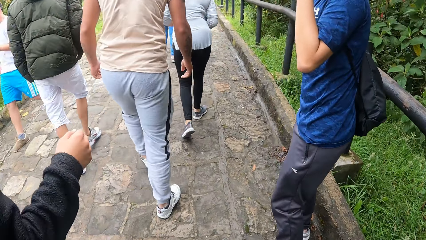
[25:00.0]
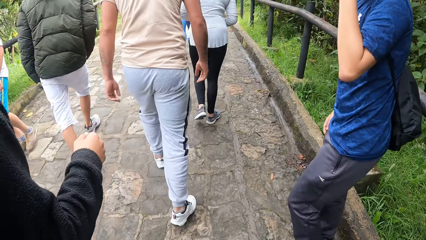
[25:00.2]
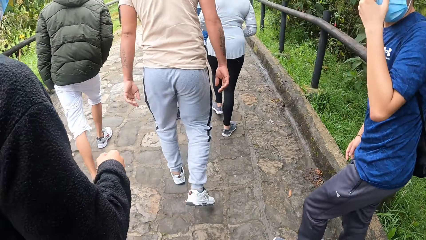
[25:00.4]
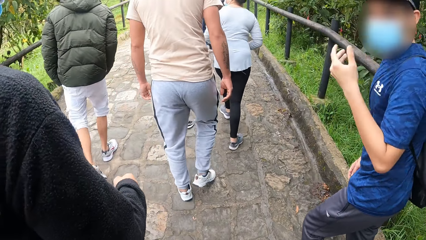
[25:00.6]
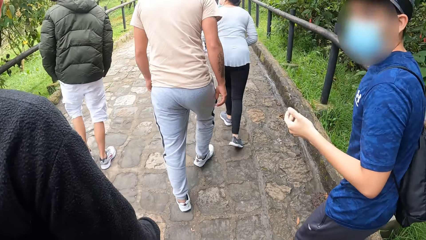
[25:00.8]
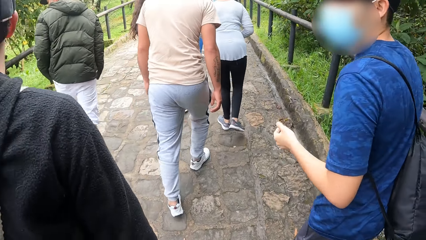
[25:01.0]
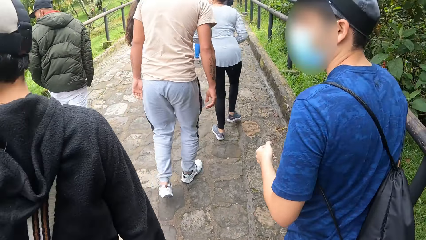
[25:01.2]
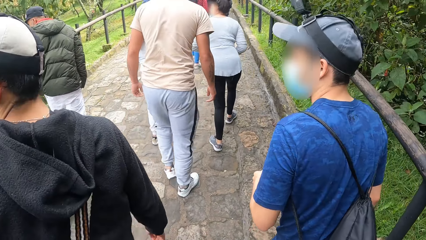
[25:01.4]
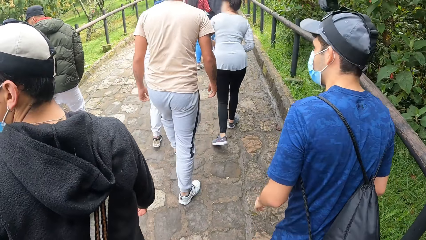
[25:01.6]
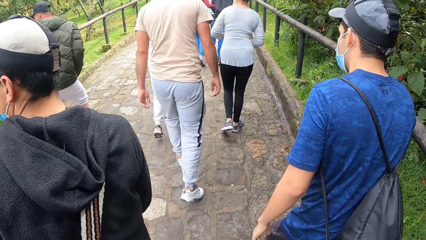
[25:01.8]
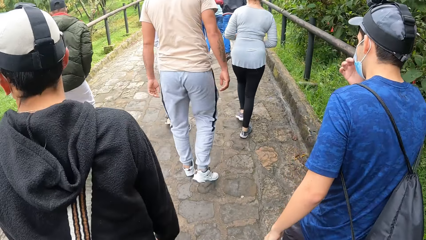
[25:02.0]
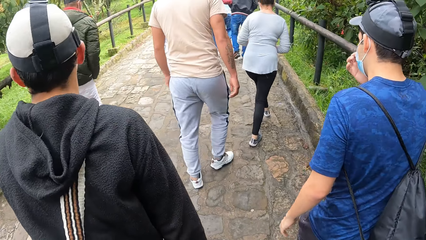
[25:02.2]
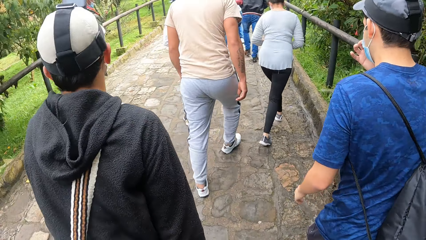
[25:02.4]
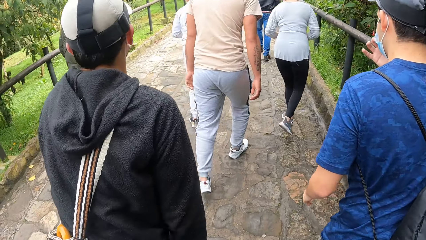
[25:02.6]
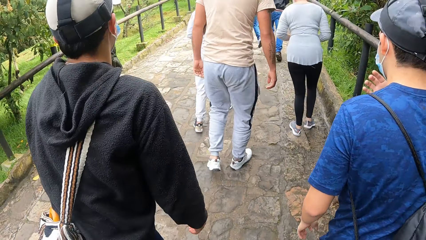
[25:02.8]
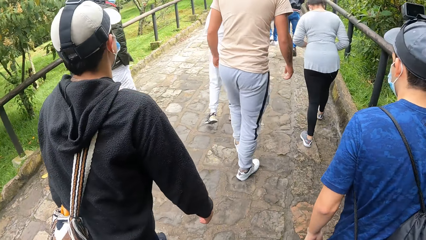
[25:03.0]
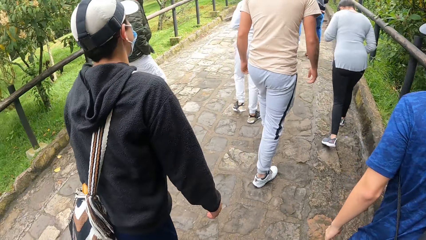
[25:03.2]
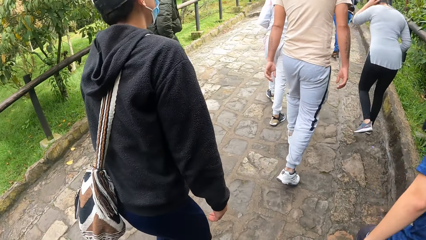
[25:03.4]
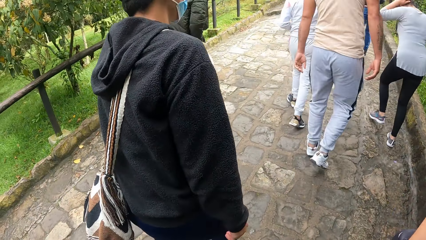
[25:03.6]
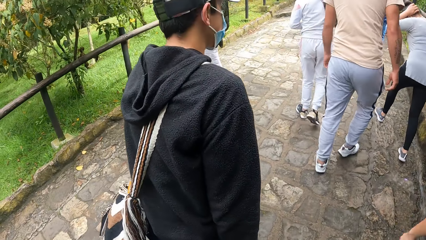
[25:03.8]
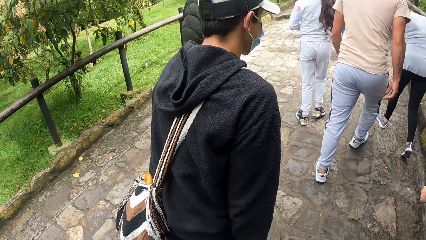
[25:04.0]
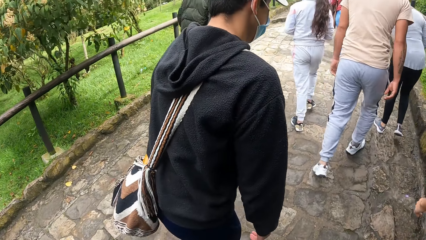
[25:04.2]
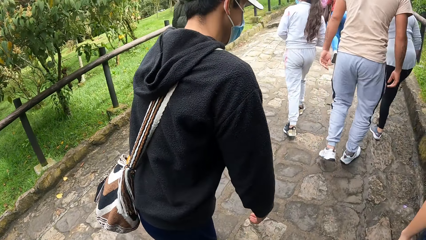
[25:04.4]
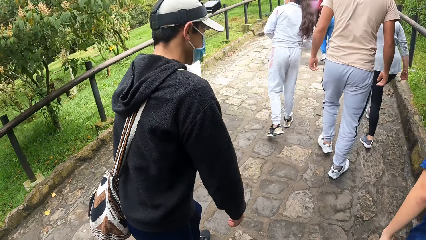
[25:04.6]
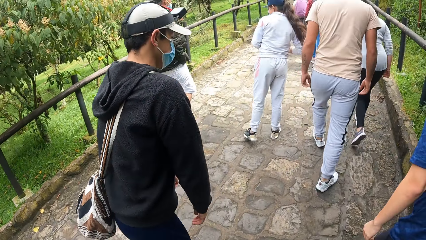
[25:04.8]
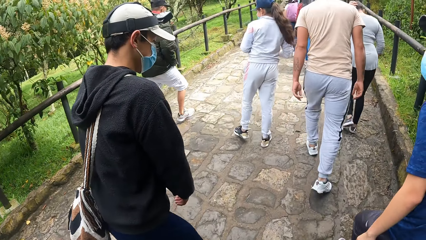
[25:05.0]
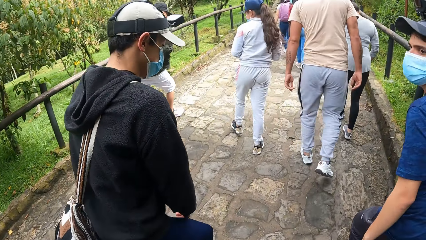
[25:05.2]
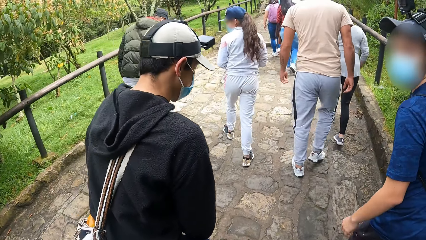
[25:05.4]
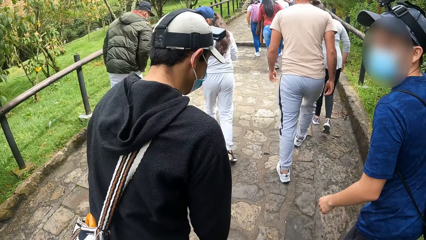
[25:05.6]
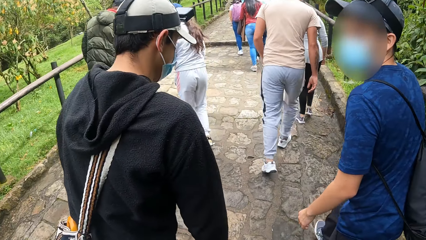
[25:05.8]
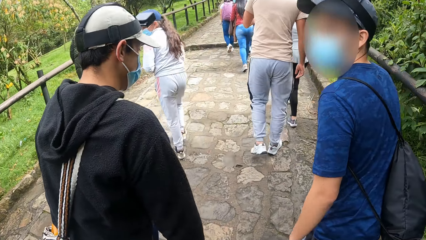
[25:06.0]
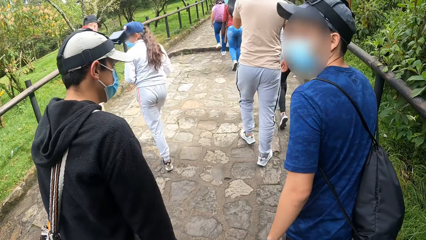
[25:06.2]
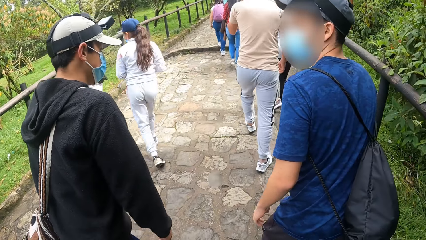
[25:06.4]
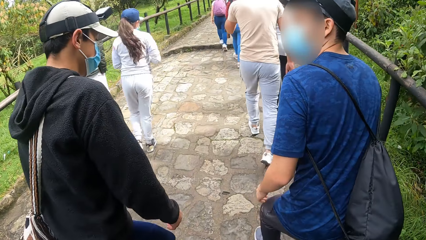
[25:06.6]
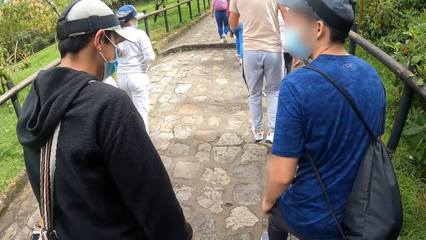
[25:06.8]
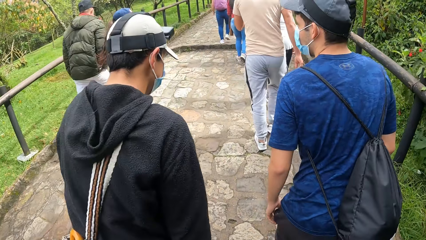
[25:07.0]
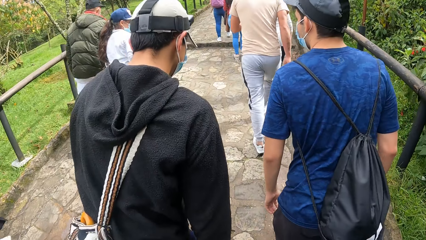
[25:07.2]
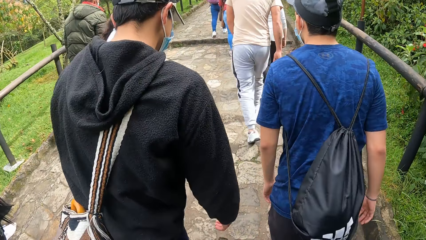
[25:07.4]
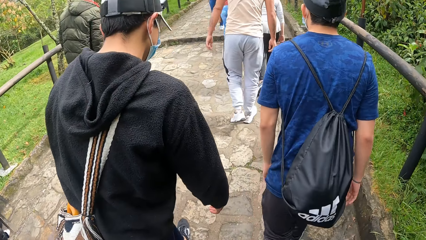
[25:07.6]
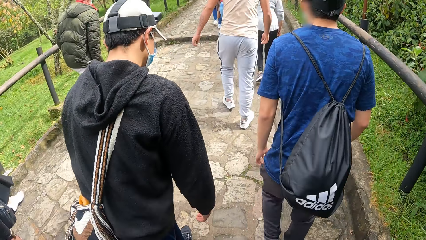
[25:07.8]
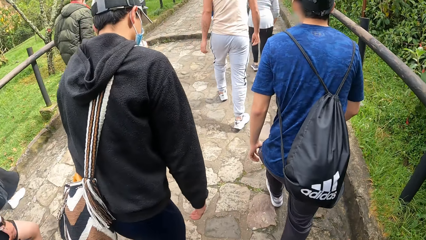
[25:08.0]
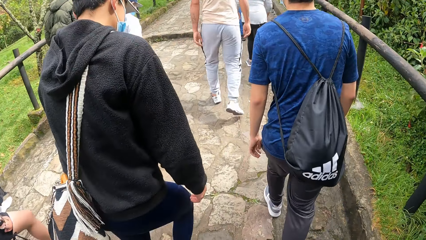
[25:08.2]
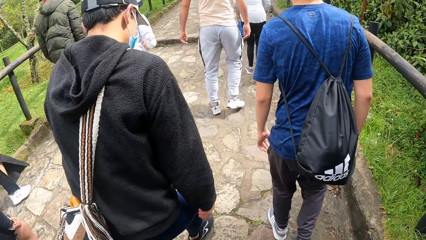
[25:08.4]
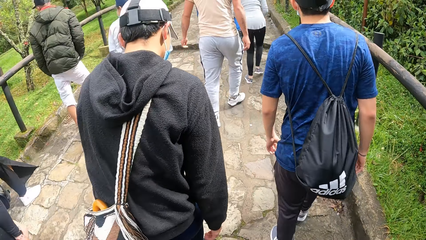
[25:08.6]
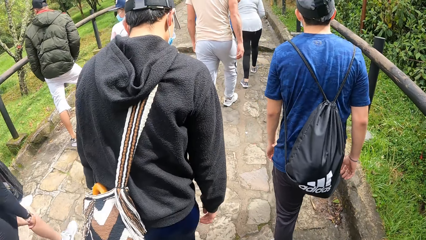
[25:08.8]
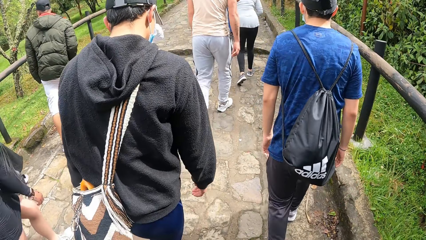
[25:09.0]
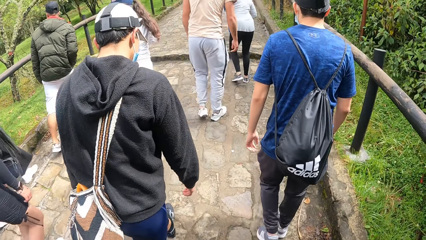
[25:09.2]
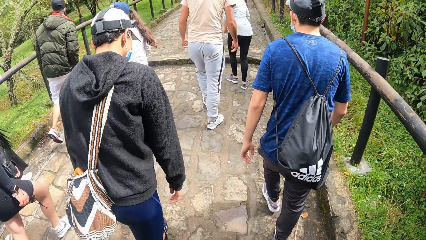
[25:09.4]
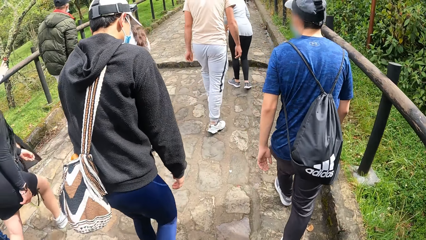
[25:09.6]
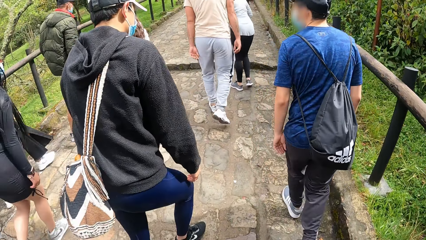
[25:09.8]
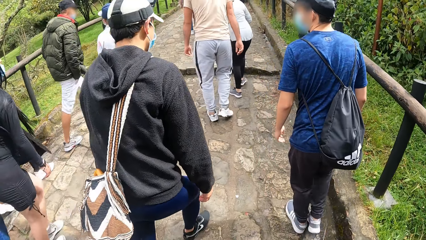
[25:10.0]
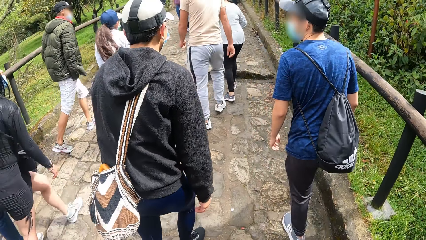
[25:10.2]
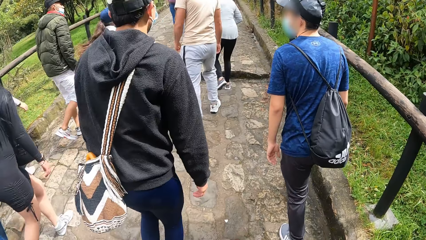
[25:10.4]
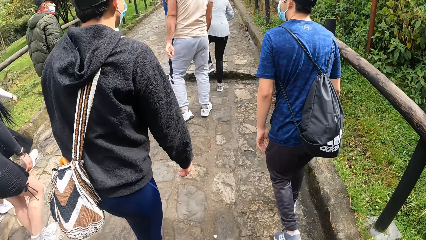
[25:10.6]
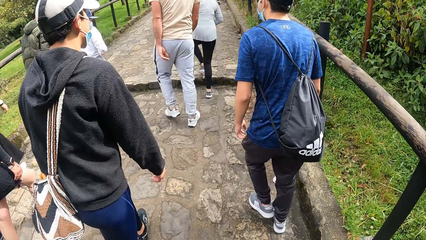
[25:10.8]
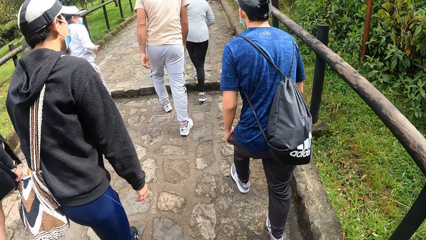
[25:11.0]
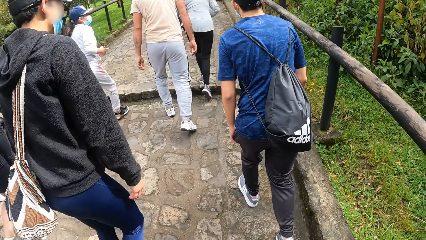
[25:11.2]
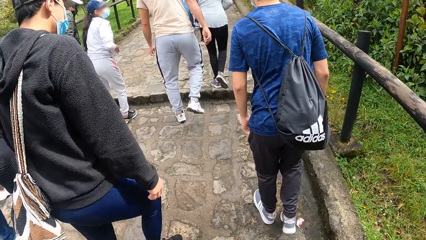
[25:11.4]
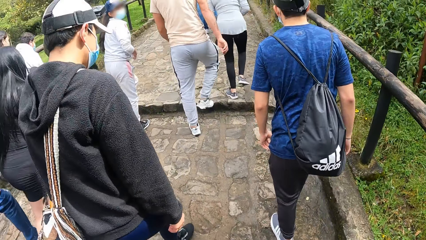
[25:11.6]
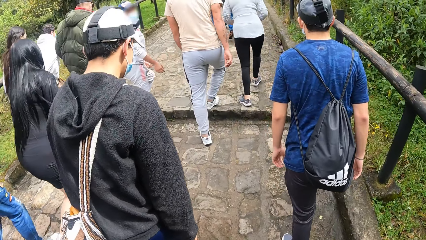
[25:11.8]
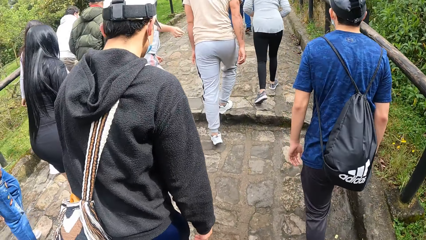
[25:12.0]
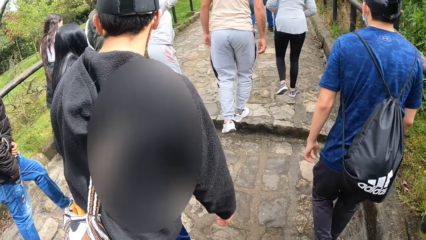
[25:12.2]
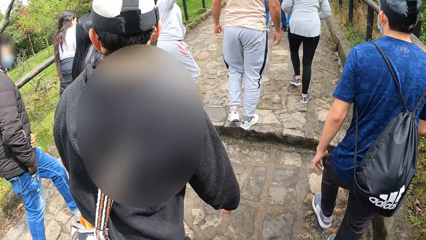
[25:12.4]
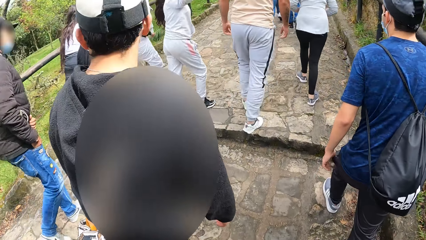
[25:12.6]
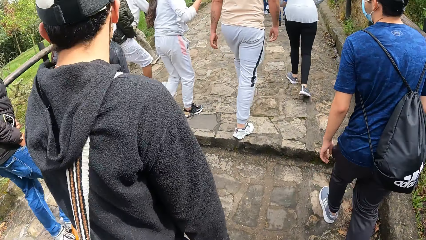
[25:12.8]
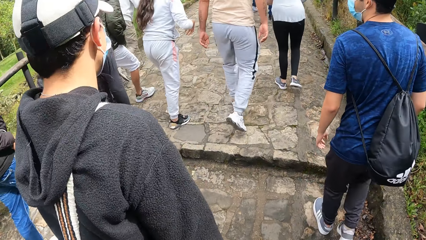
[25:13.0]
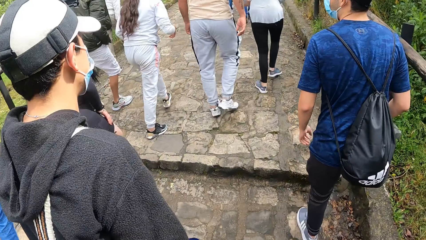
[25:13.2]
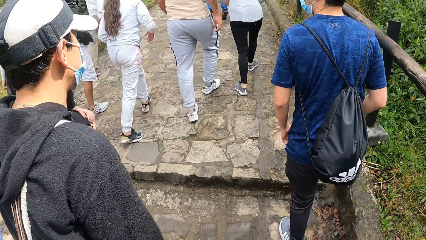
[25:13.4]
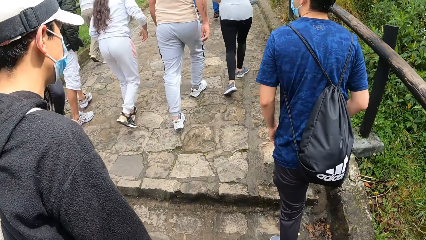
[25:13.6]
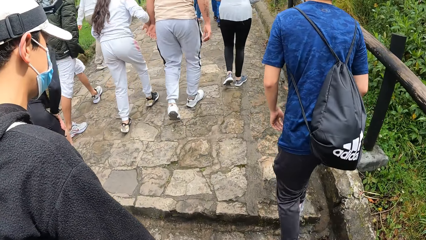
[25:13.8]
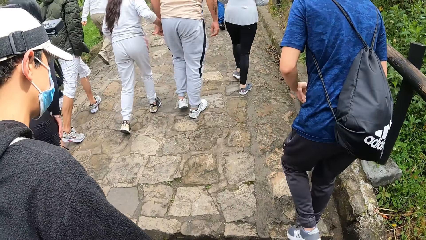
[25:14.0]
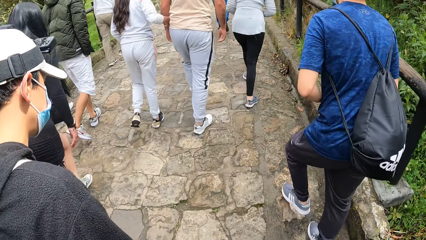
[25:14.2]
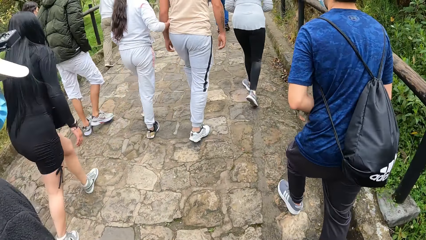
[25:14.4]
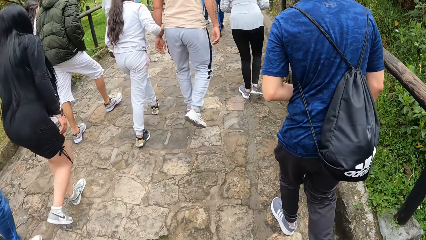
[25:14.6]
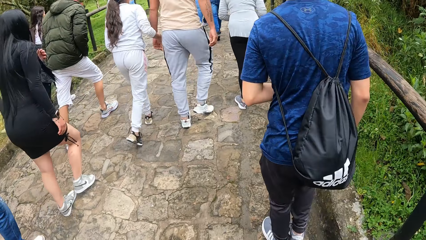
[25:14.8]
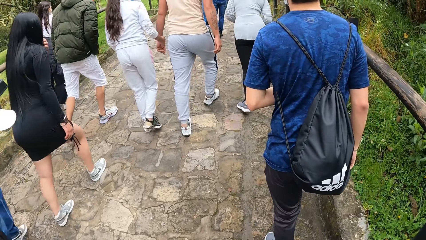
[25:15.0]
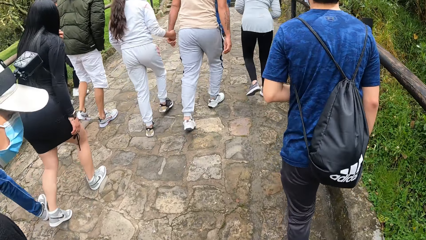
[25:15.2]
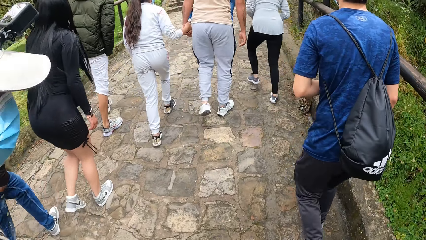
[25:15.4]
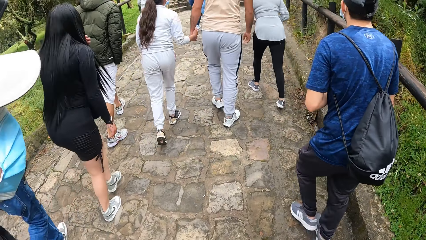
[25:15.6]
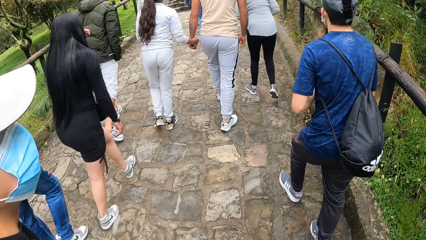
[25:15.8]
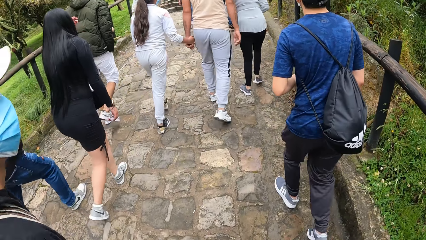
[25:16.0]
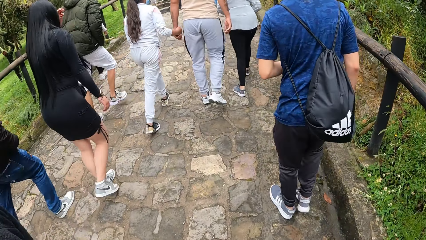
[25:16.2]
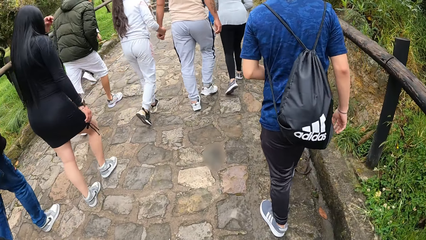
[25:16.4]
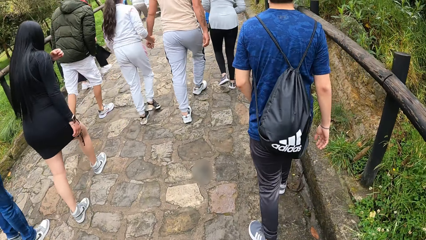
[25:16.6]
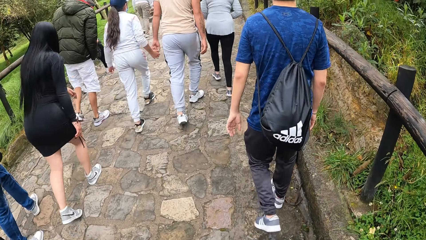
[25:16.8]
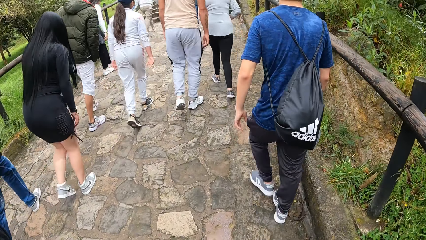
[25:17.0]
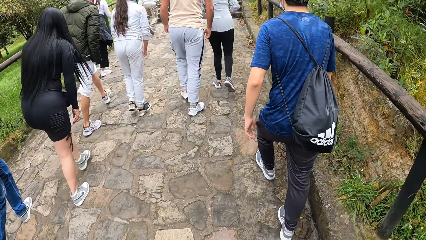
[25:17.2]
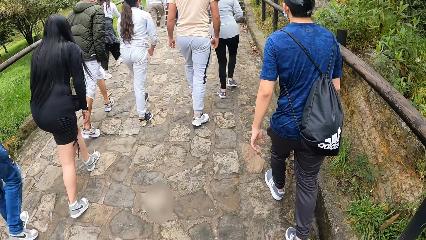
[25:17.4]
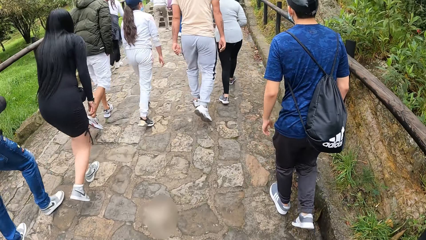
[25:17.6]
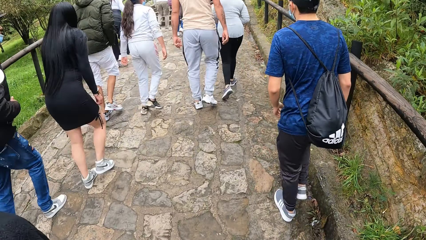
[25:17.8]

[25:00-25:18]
The man touches his face with his left hand.
